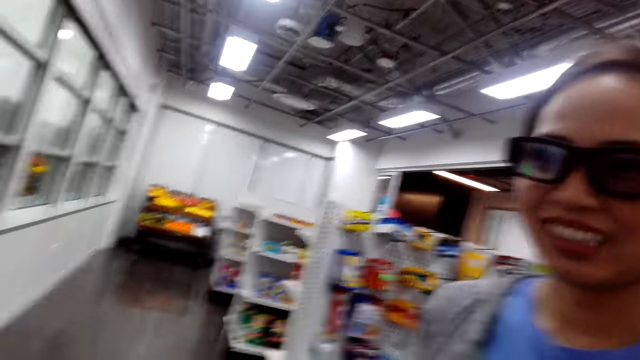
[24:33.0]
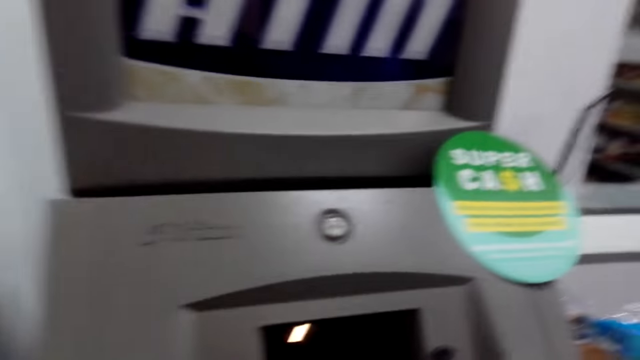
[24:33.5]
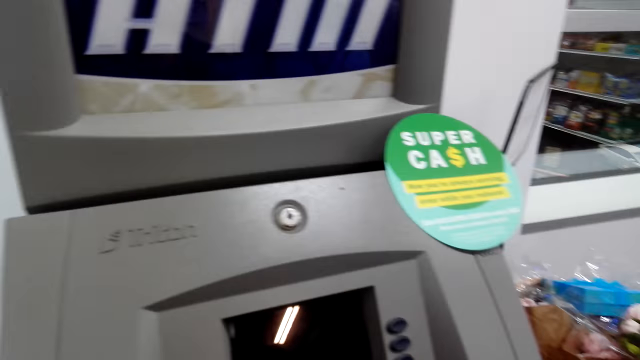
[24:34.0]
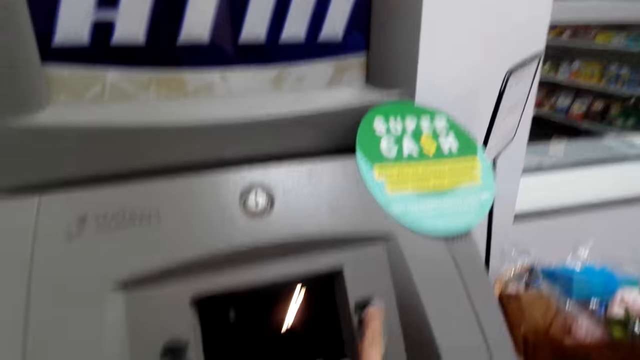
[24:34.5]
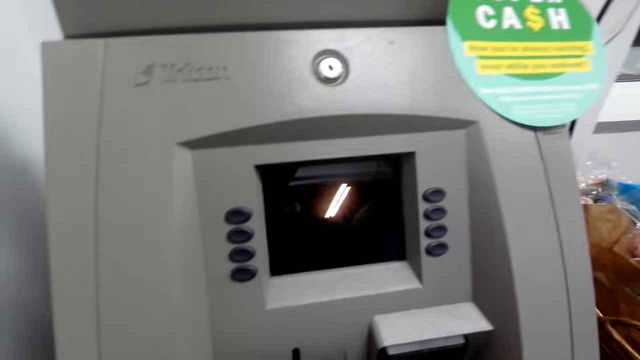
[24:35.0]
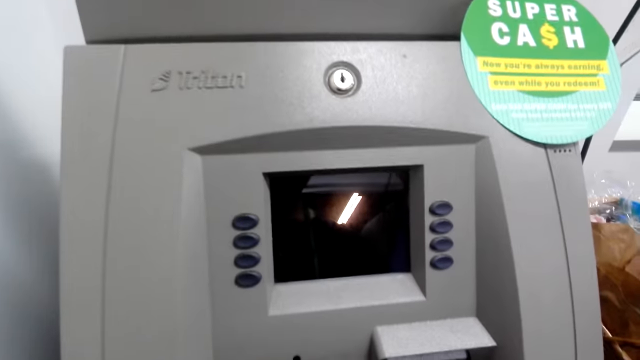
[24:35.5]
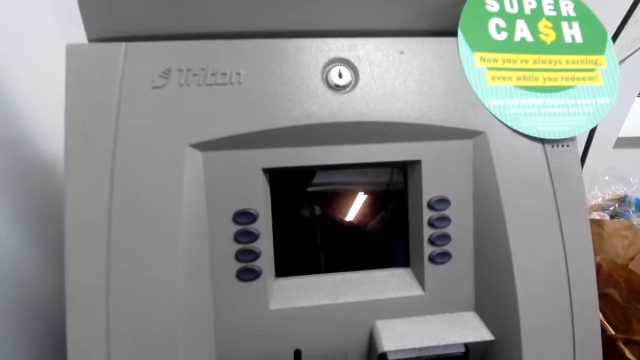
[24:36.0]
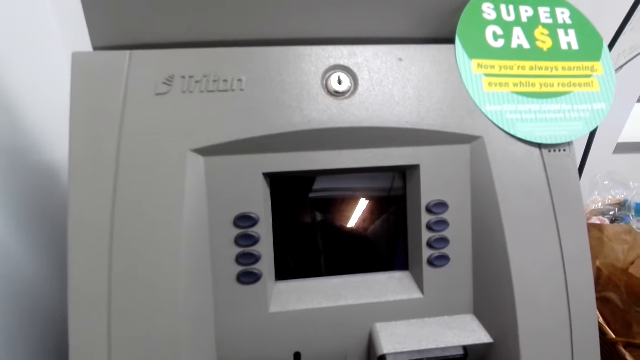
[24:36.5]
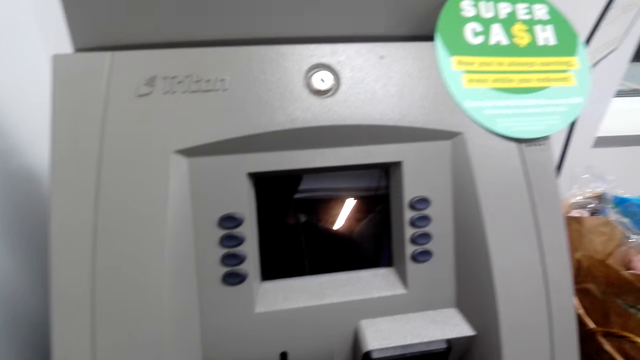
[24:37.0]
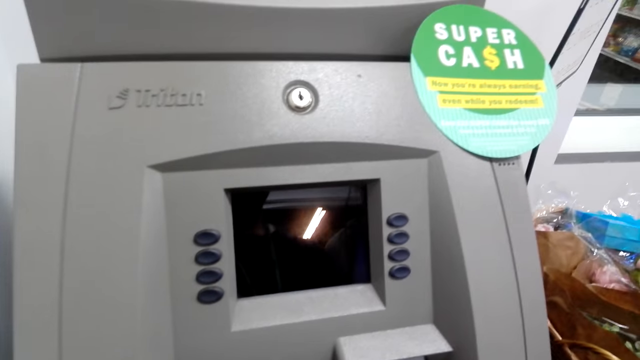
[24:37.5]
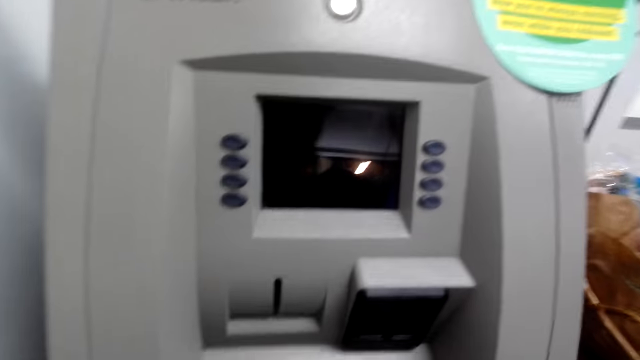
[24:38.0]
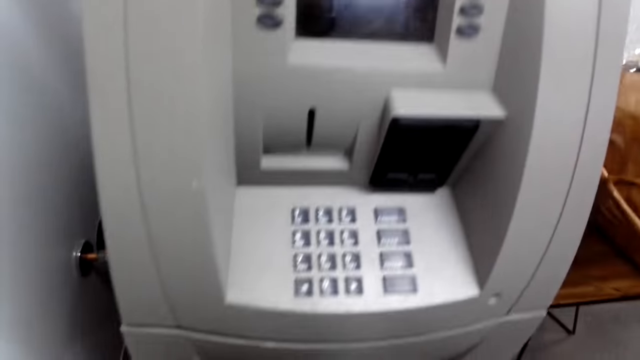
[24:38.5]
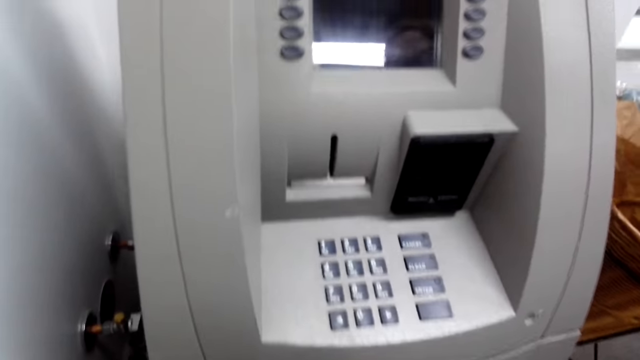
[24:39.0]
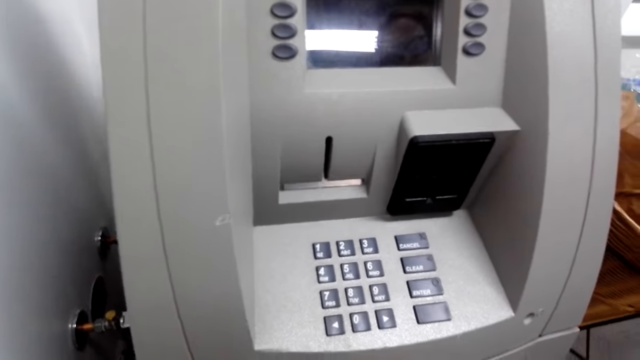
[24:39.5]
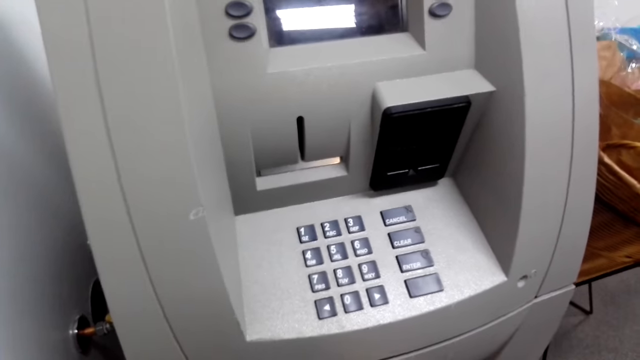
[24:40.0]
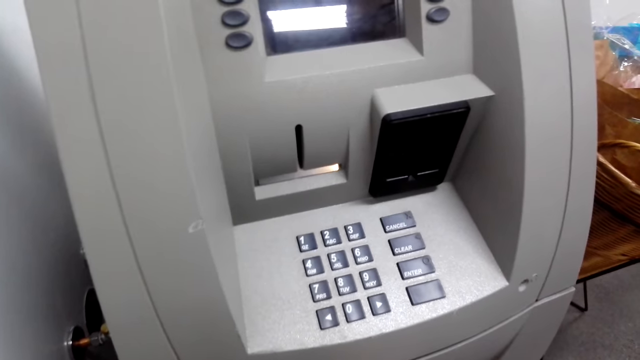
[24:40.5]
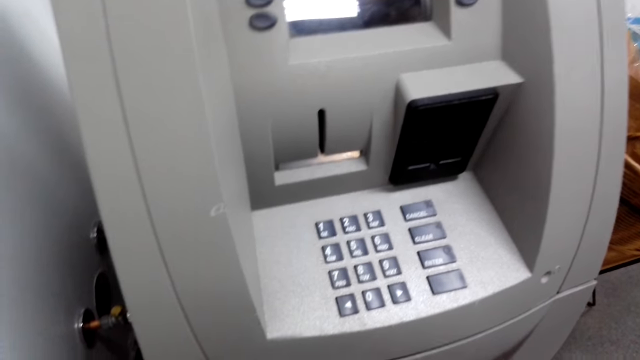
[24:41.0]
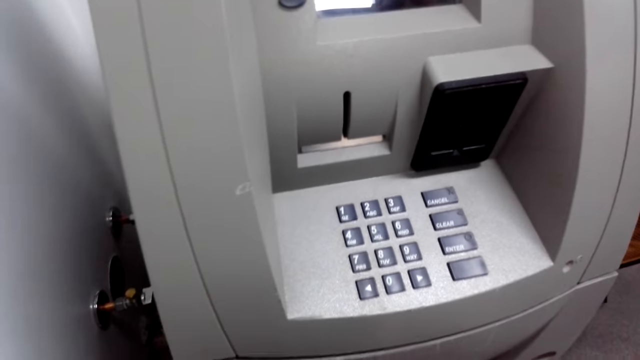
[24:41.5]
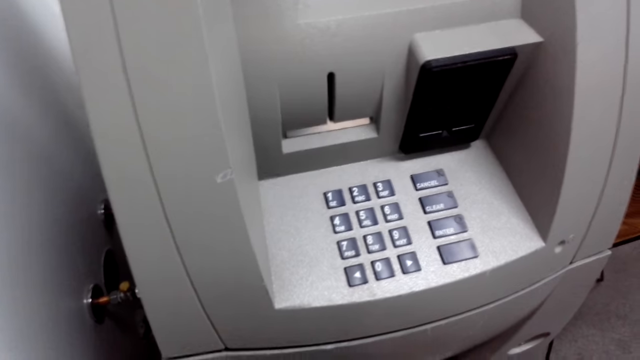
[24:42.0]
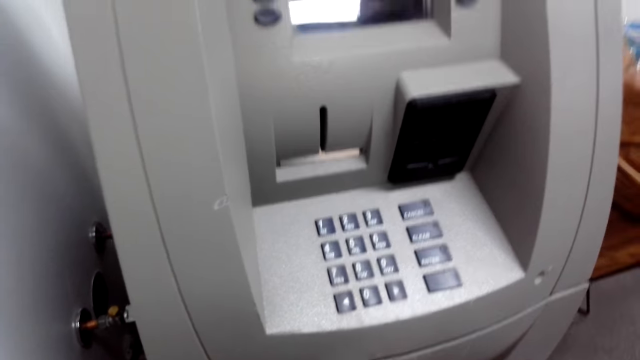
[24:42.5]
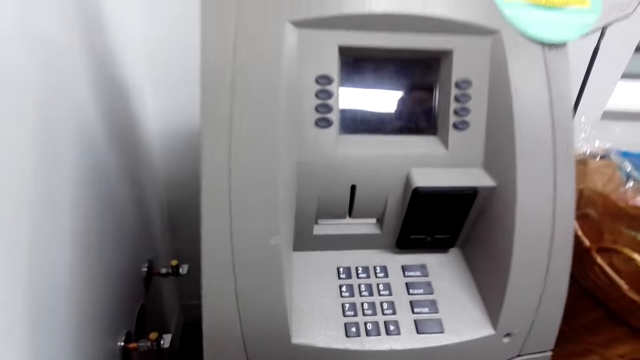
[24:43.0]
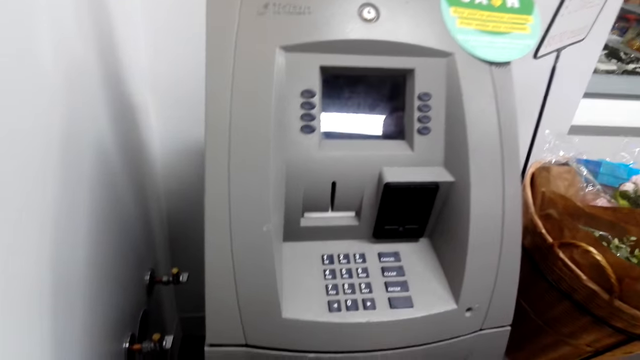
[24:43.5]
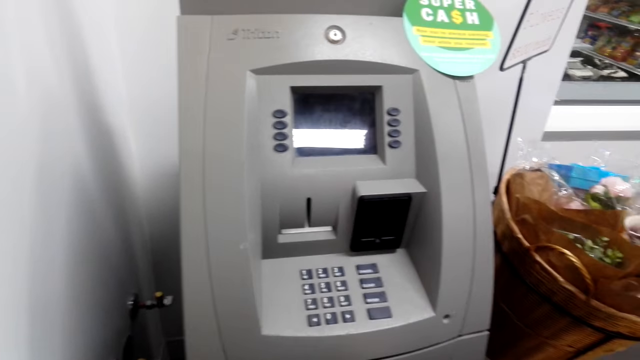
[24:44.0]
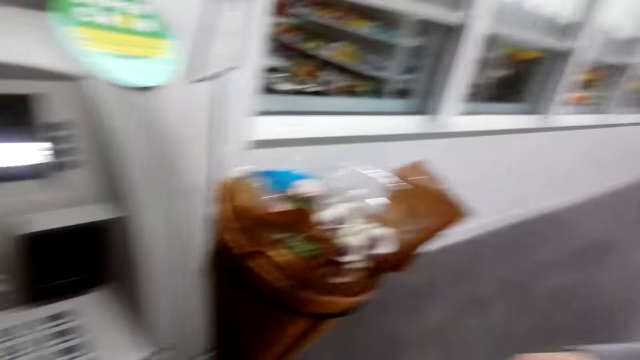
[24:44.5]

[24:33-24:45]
The camera wearer talks to the woman. They operate the ATM. They look around. They look at the ATM.

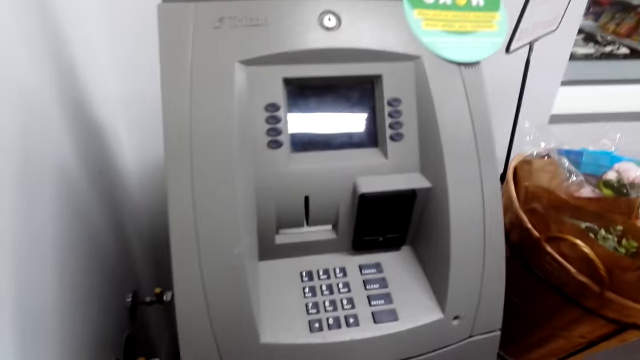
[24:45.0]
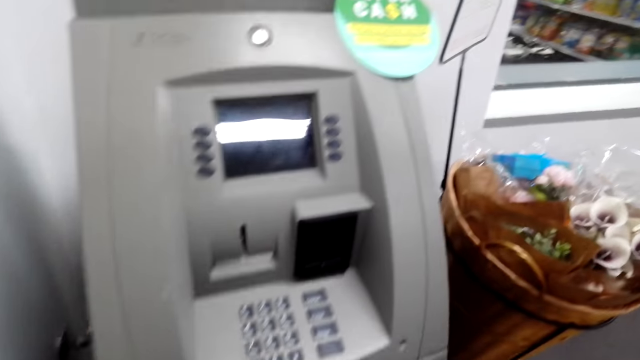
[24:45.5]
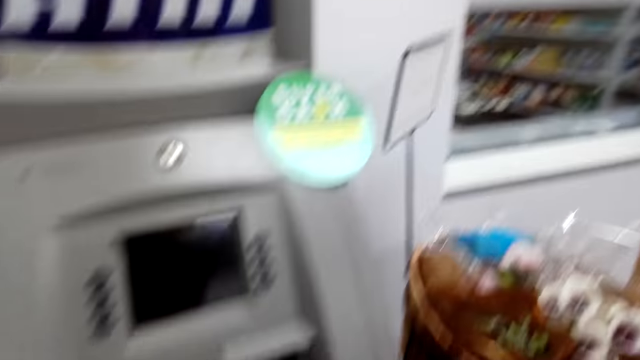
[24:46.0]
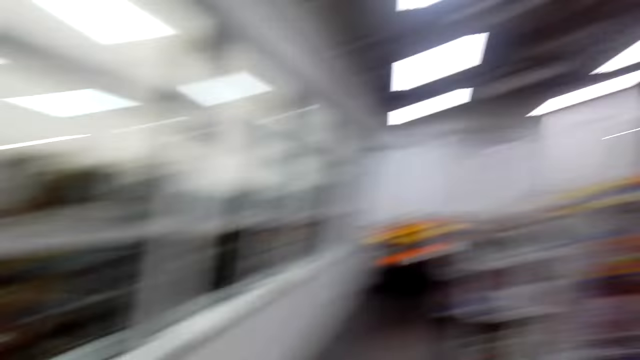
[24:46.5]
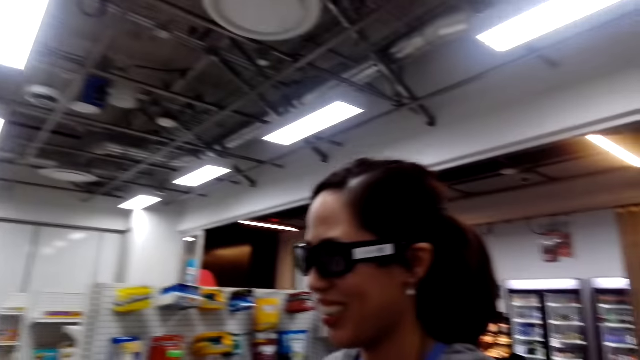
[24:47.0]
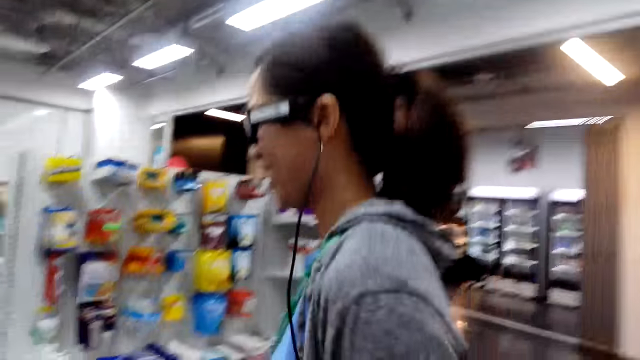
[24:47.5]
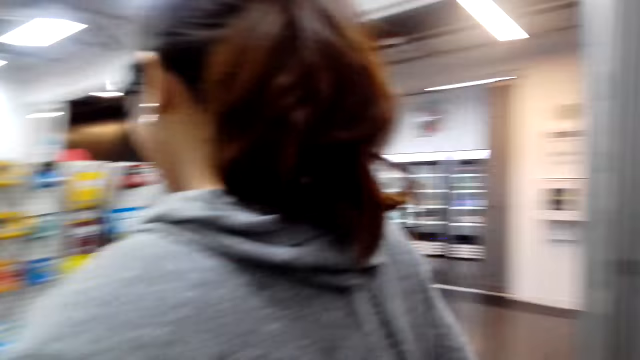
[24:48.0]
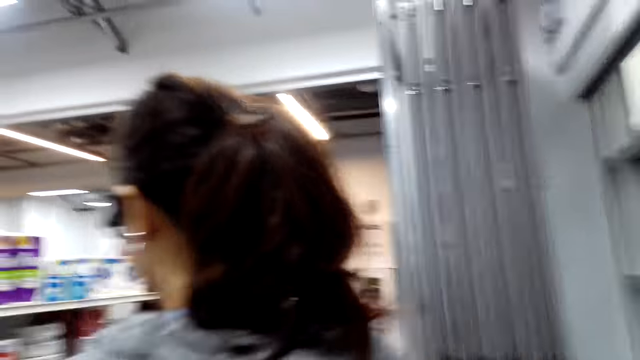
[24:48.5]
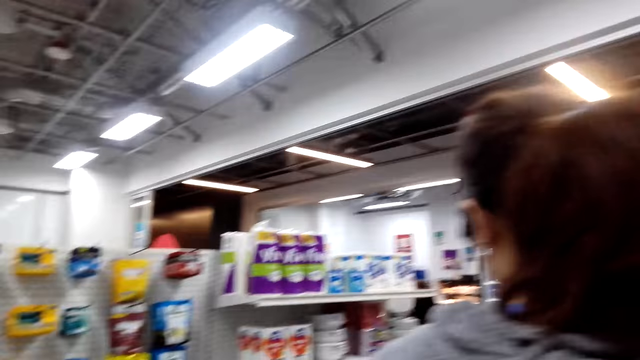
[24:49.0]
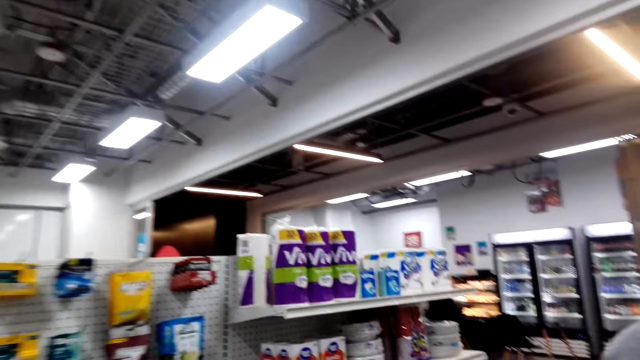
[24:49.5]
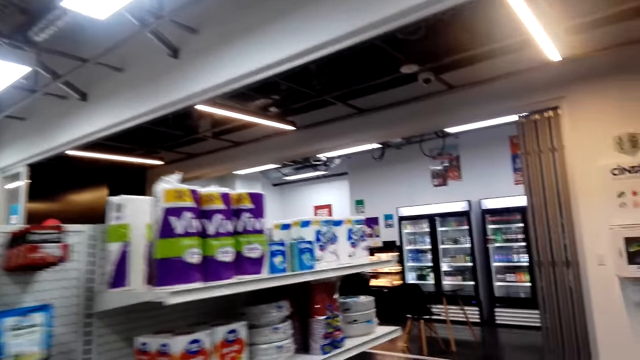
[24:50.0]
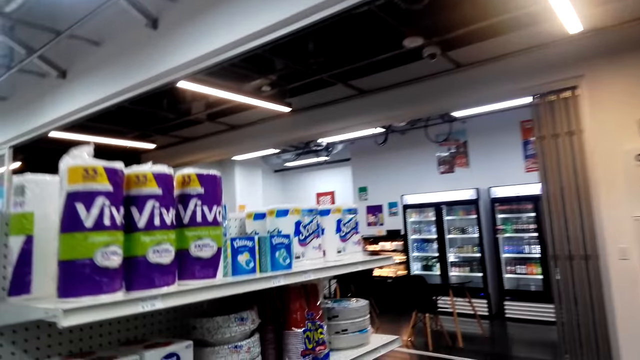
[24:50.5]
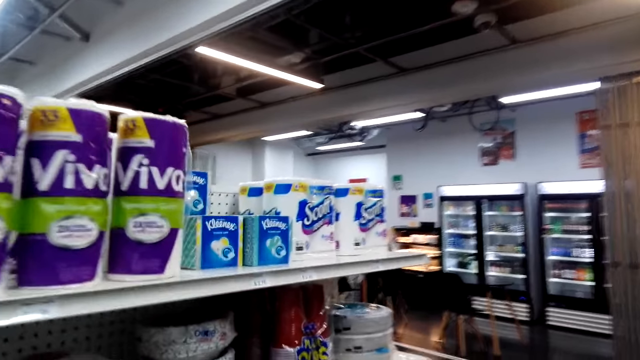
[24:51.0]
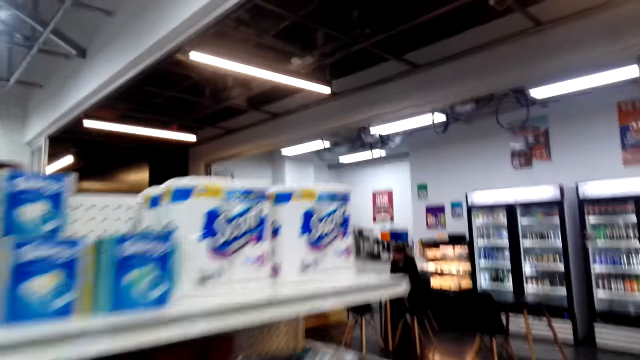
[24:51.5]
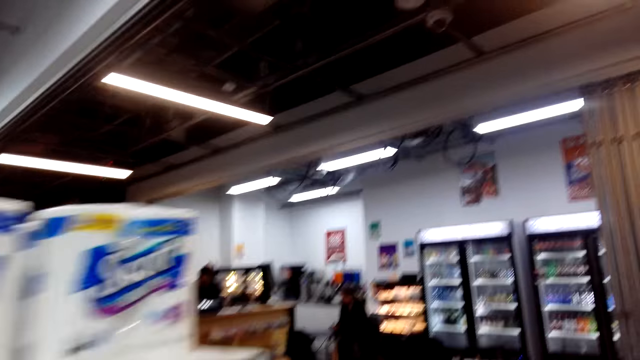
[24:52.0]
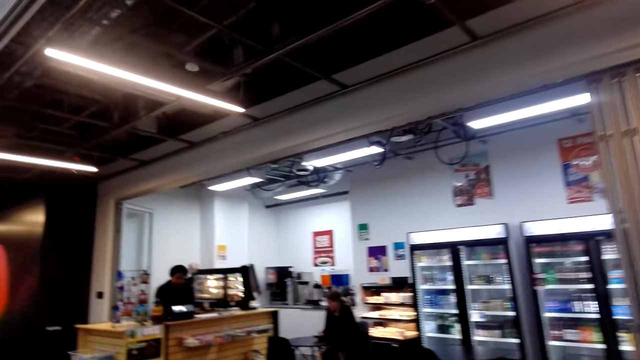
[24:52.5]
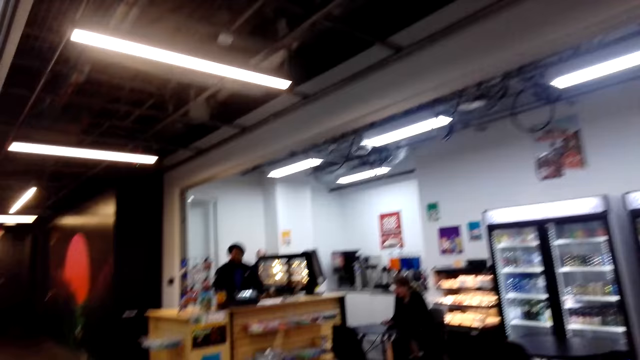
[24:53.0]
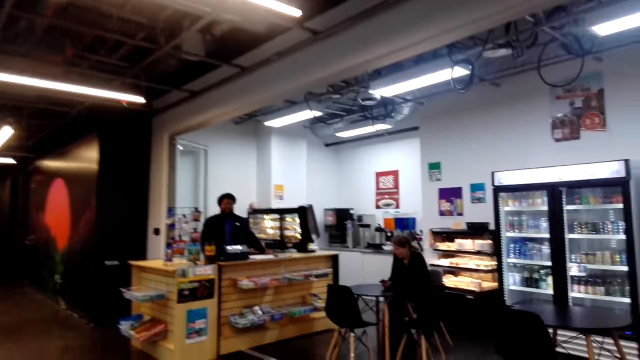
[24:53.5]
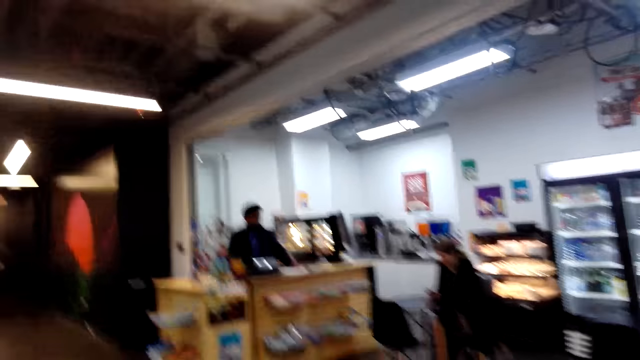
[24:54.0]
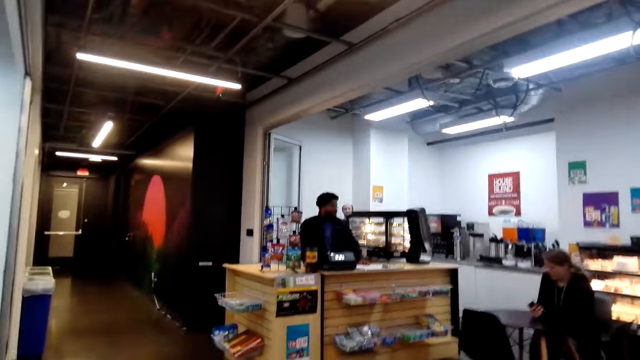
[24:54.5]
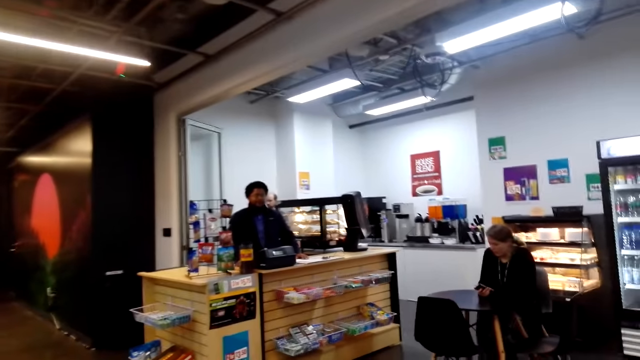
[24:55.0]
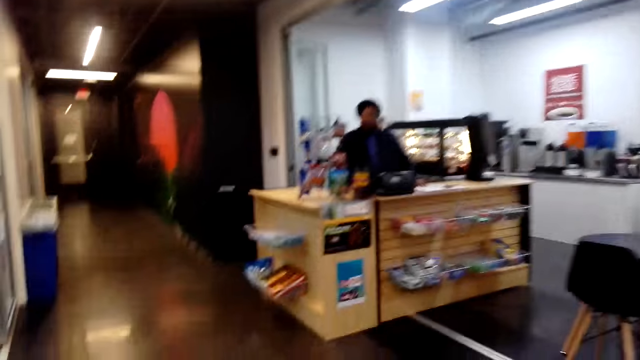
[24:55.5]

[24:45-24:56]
The camera wearer talks to the woman. The woman turns around and walks on the hallway. The camera wearer walks on the hallway.
